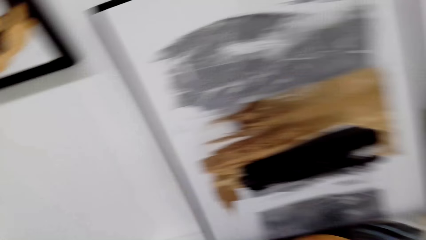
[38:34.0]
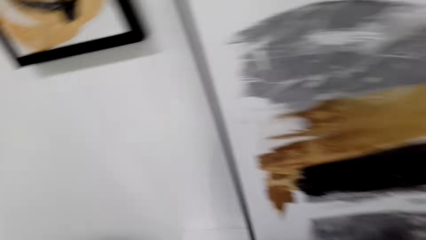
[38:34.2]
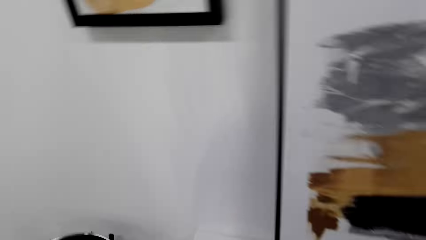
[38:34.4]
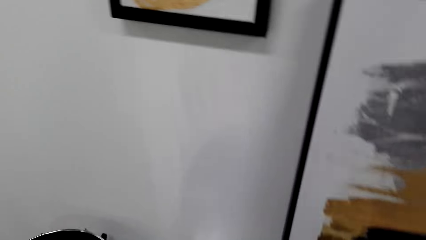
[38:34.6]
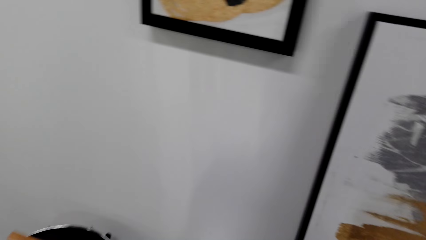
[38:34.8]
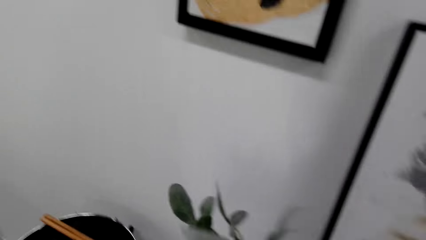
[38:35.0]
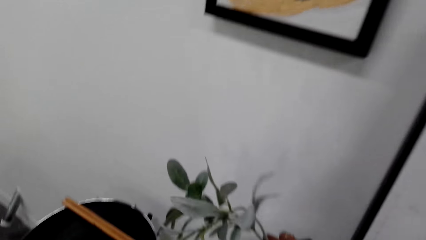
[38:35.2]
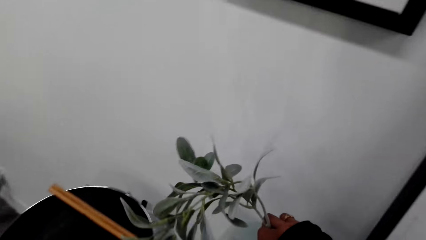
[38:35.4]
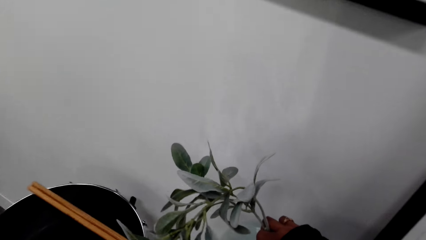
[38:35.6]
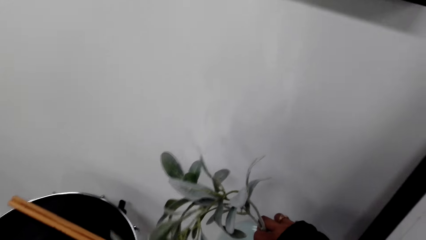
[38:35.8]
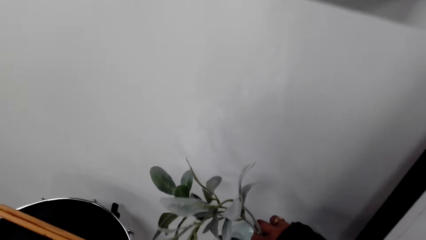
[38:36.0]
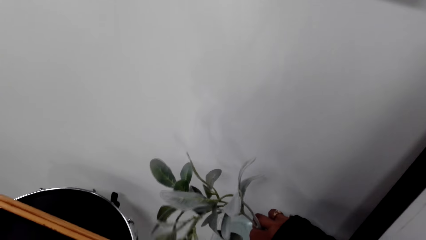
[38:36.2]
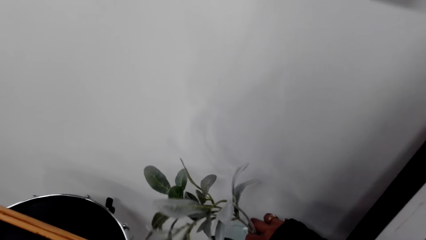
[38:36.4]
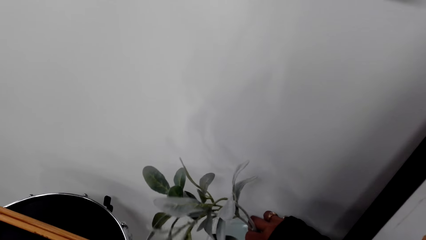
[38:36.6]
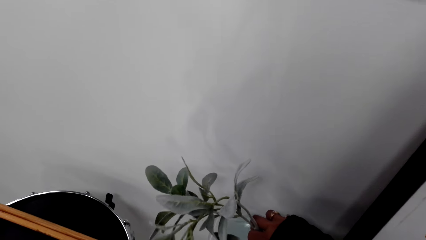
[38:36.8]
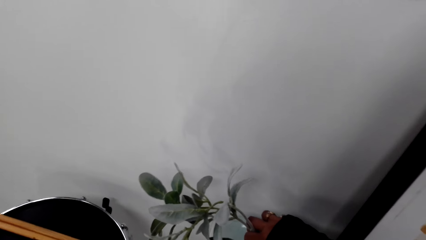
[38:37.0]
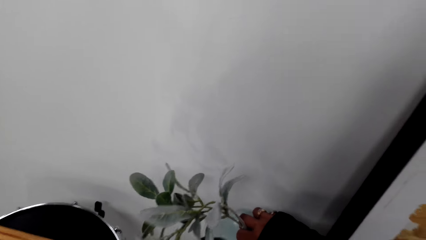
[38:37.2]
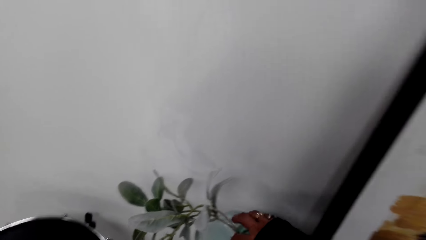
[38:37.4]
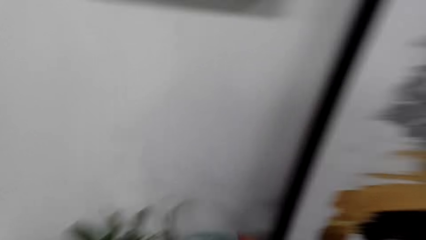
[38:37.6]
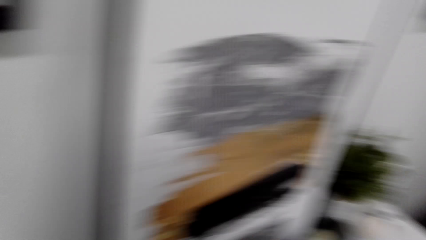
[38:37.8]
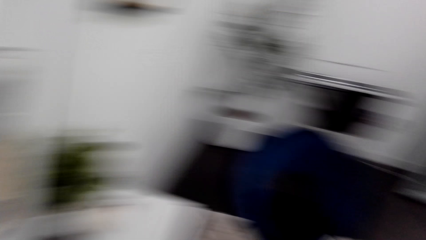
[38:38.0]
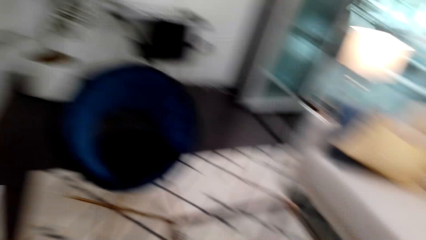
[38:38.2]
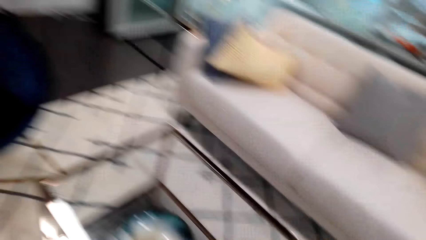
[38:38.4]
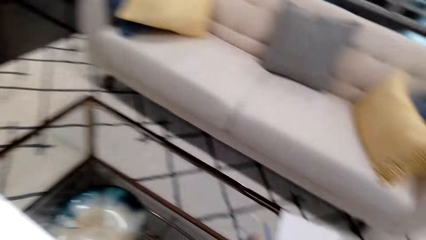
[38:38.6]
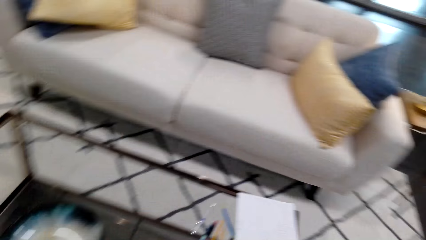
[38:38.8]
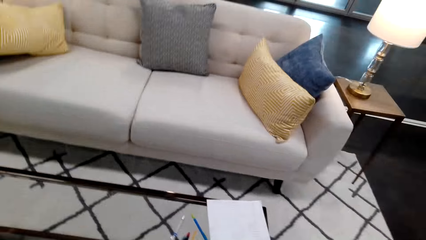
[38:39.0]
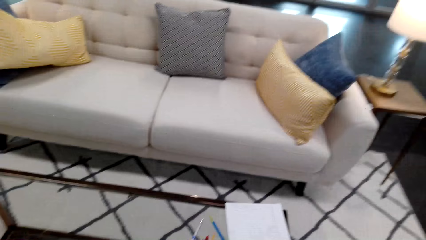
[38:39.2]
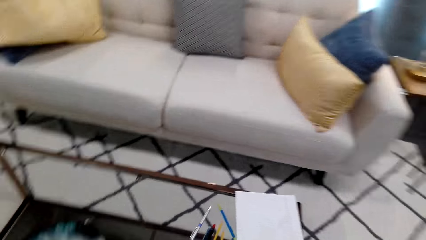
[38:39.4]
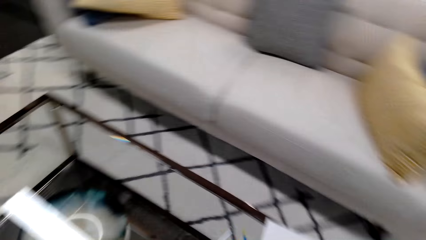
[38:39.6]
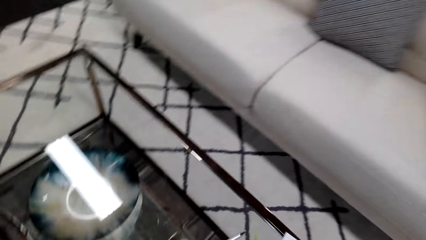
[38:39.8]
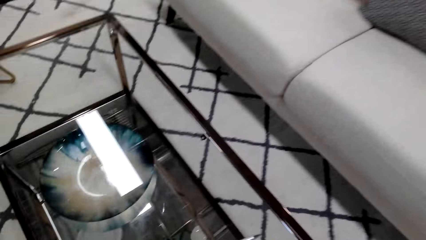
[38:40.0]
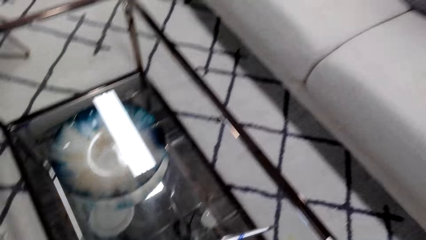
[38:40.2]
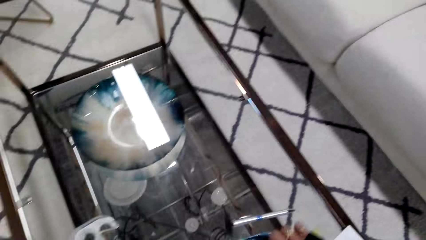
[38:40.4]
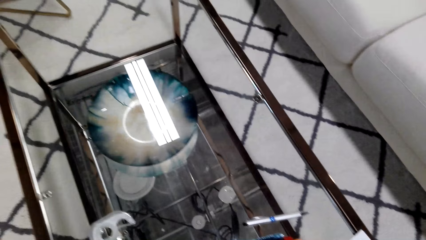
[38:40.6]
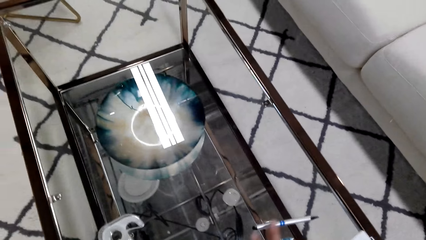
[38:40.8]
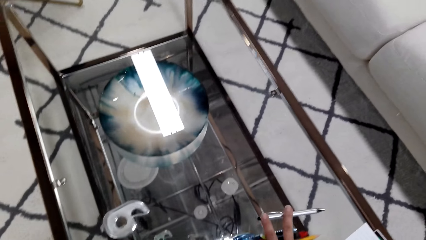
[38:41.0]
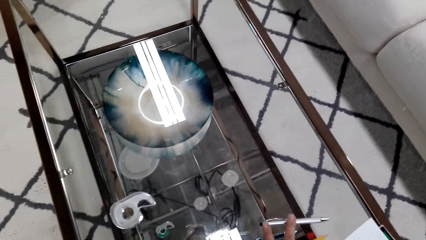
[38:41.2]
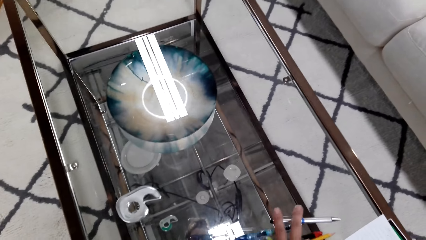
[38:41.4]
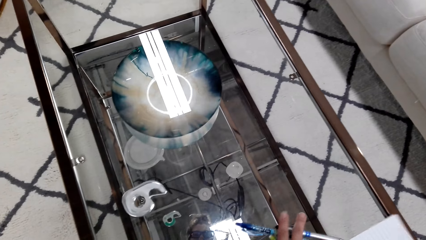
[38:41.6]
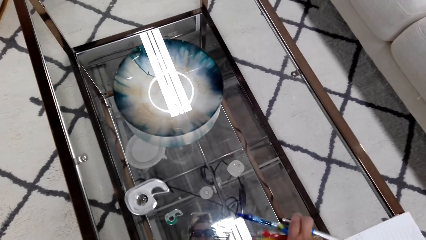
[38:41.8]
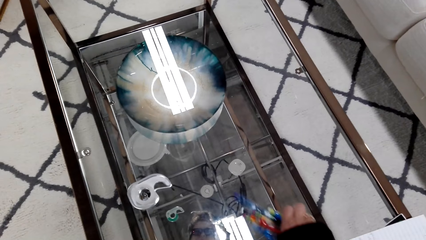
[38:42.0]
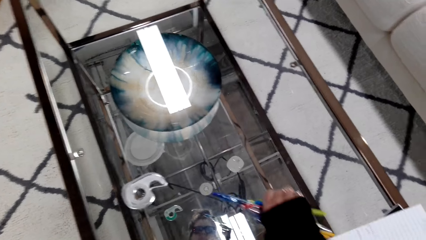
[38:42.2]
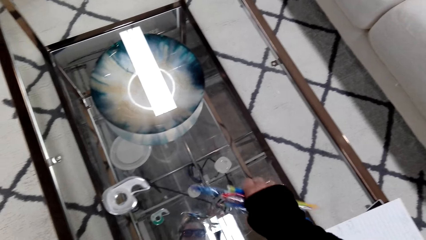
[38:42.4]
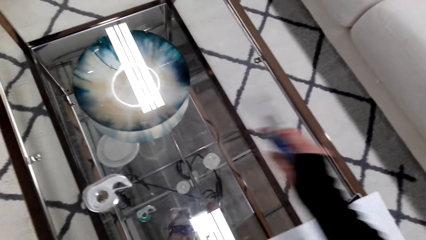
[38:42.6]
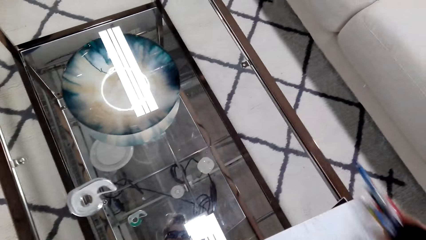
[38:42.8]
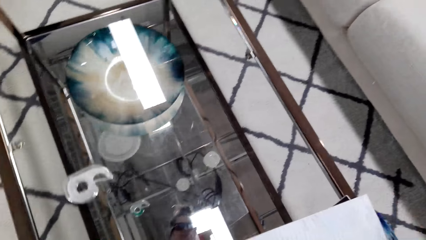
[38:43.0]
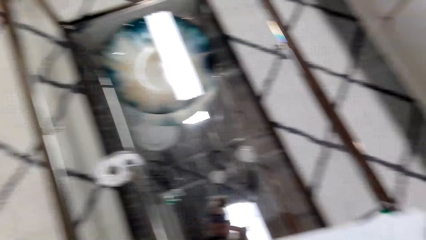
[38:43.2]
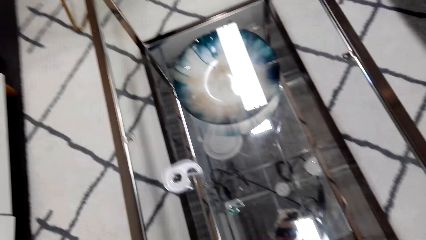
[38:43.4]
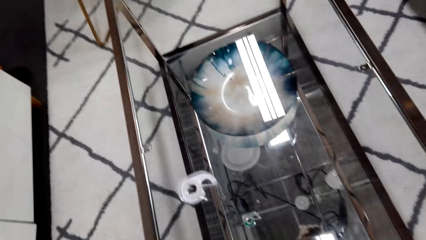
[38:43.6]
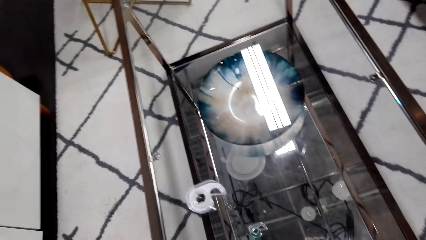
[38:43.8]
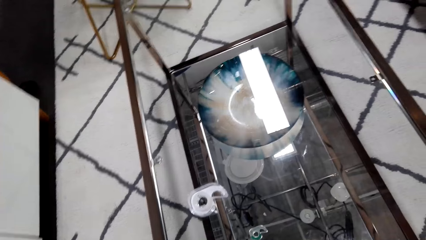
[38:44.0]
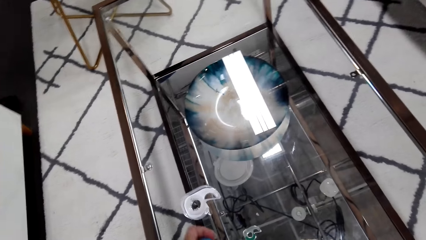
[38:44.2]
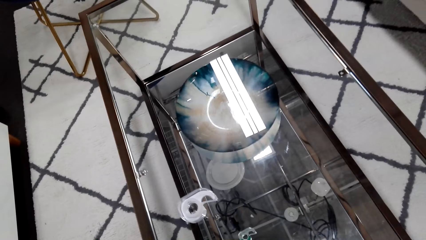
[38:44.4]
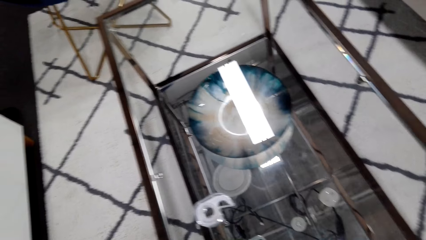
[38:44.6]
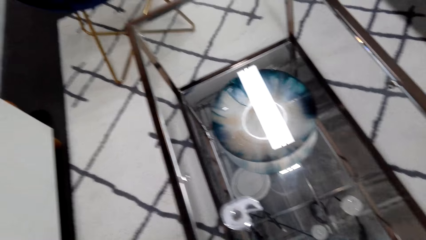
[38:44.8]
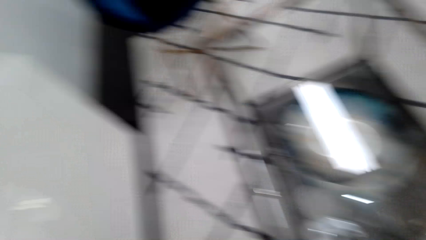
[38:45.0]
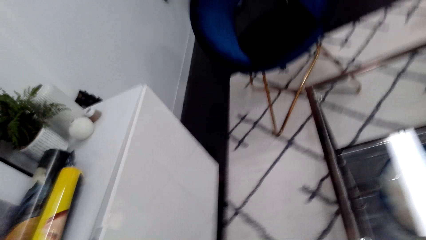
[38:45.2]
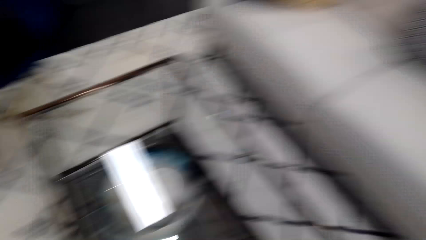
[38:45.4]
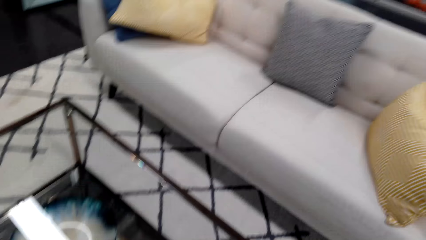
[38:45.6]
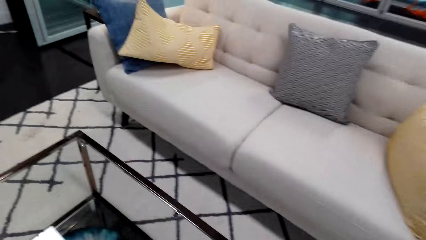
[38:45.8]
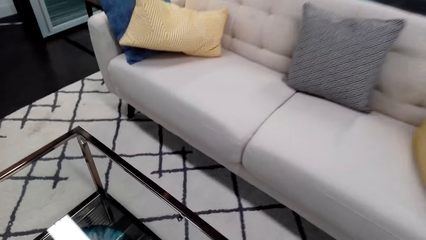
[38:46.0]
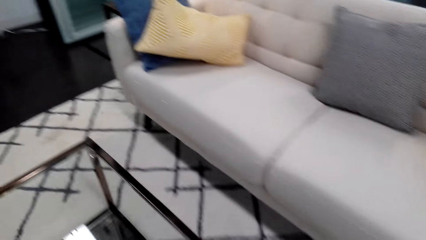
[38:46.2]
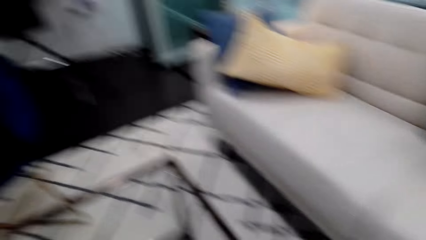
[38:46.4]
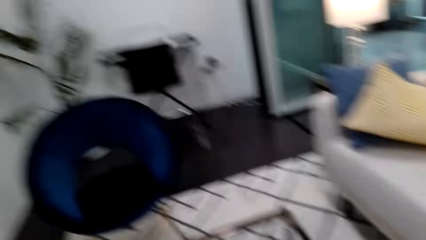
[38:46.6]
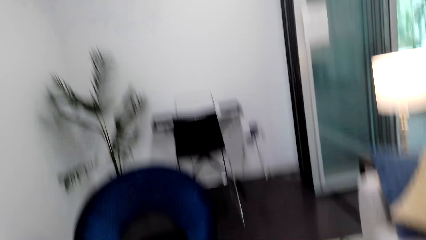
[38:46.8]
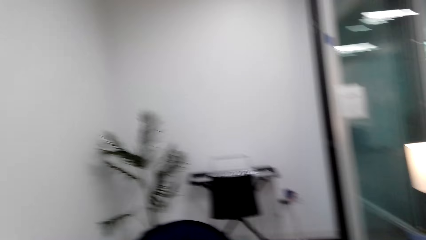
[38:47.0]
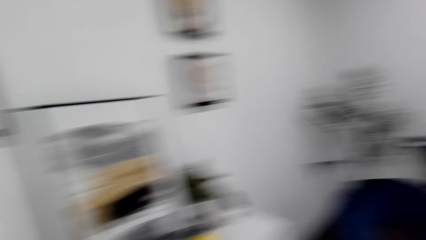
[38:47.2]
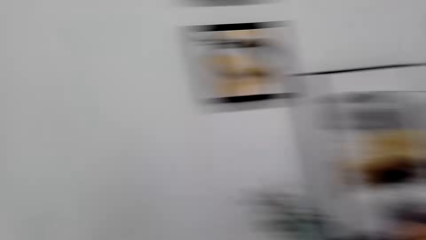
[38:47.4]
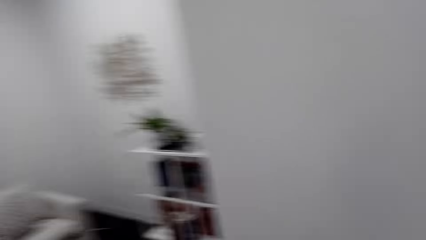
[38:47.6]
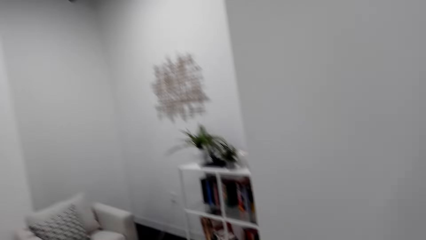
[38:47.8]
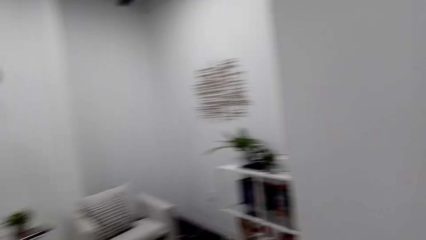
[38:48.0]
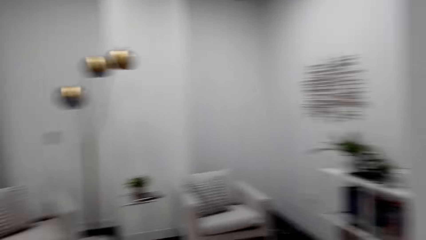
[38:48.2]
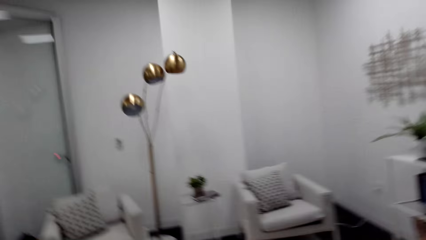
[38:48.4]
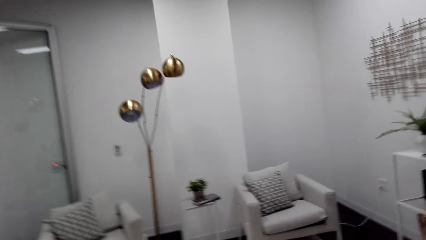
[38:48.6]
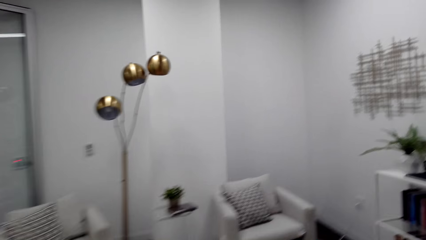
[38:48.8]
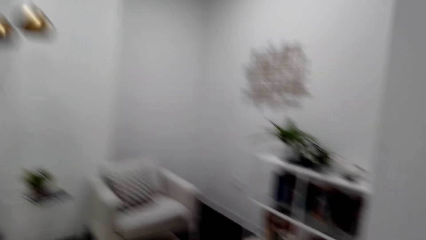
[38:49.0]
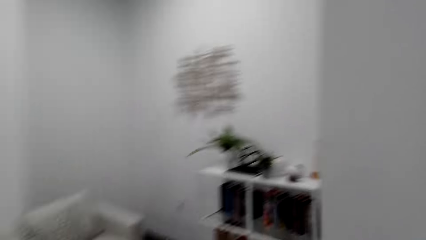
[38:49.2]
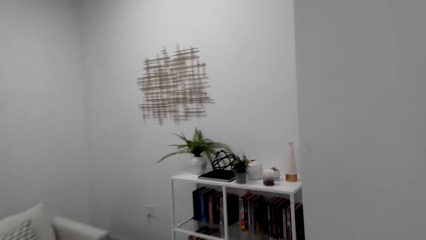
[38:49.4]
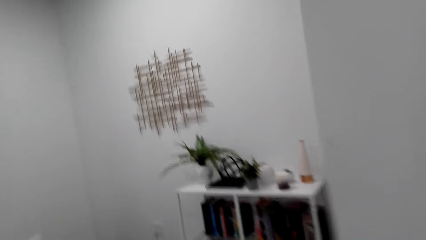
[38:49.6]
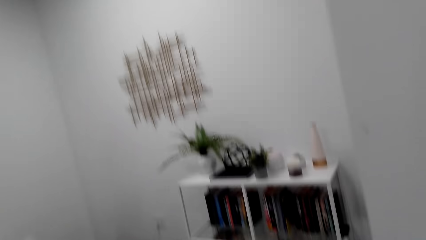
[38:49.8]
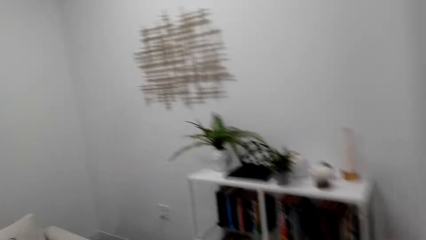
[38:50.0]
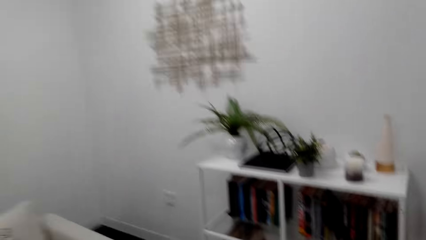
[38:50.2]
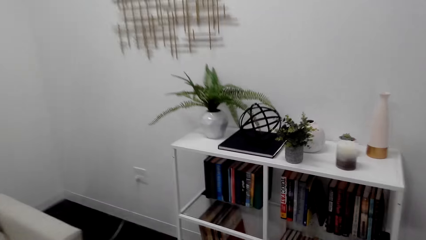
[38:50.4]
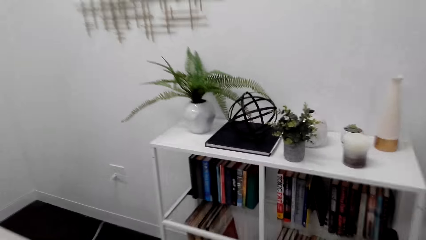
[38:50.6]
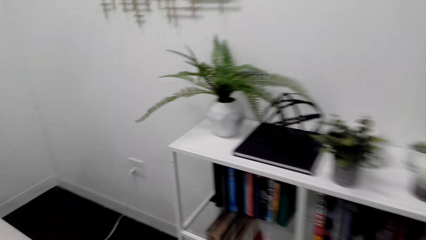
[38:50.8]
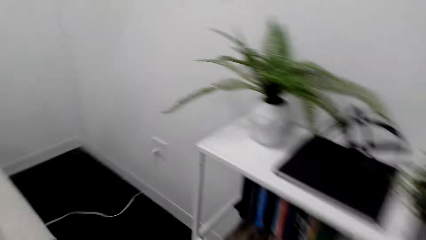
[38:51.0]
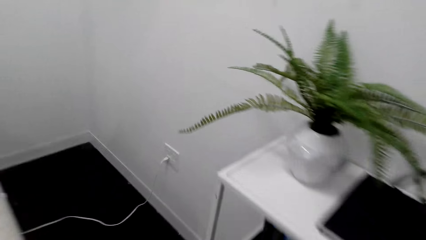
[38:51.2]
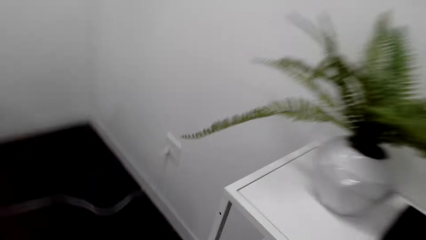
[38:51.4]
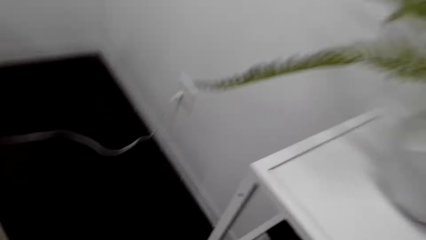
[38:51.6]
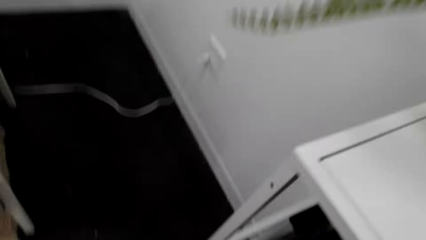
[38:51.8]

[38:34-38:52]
The camera wearer puts the plant on the floor. They look around the room. They pick up the pens from the table. They look at the table. They look around the room. They walk in the room.
